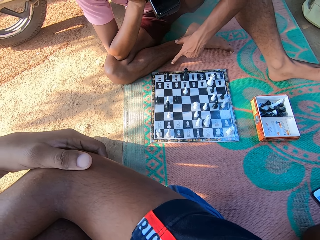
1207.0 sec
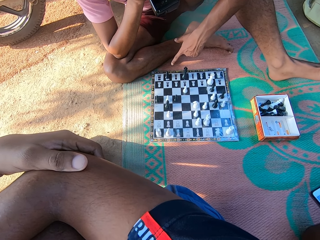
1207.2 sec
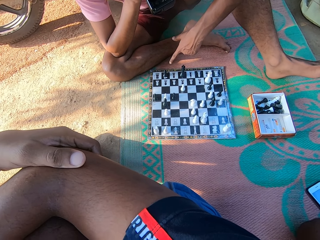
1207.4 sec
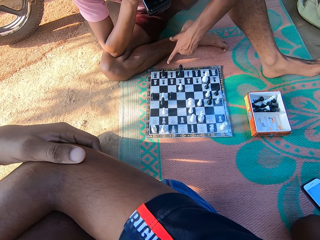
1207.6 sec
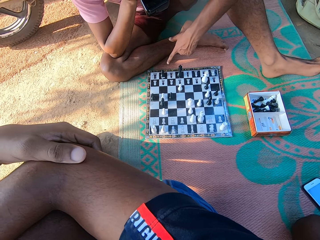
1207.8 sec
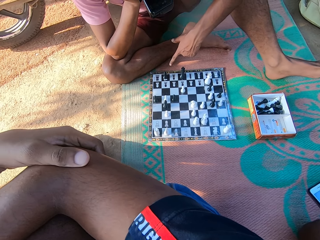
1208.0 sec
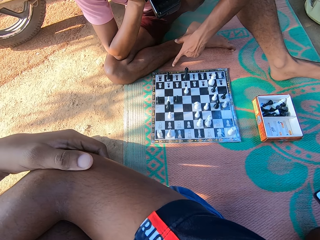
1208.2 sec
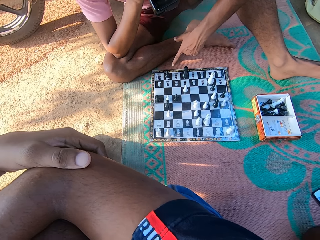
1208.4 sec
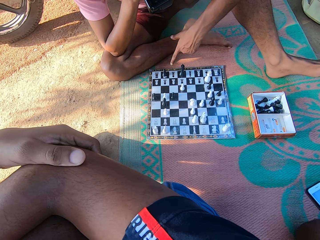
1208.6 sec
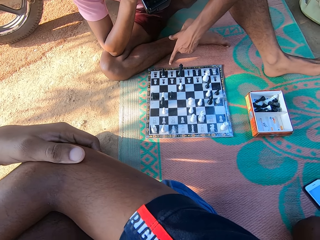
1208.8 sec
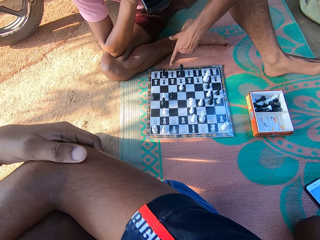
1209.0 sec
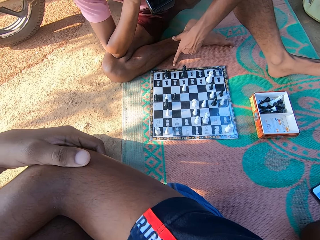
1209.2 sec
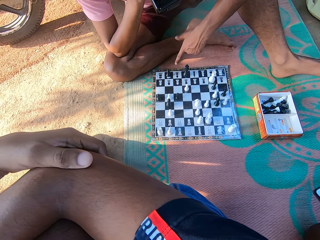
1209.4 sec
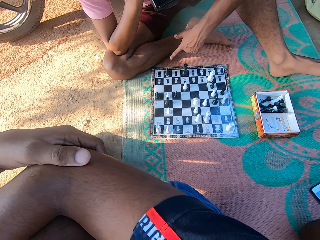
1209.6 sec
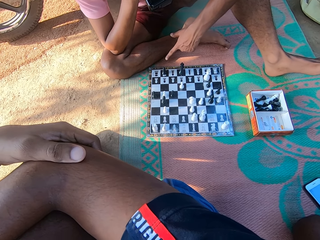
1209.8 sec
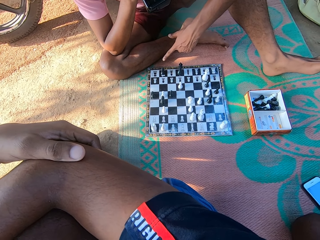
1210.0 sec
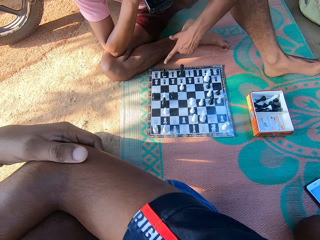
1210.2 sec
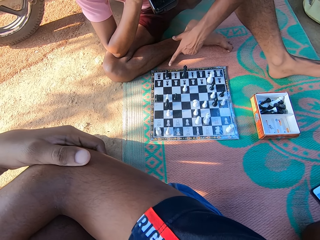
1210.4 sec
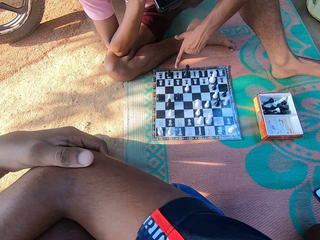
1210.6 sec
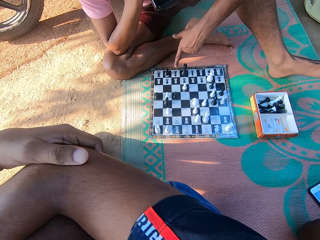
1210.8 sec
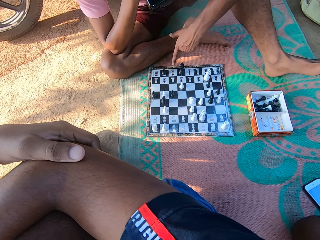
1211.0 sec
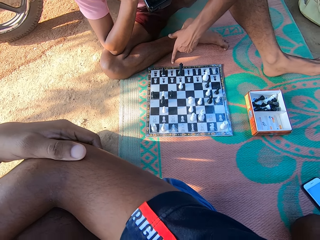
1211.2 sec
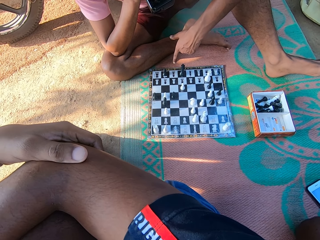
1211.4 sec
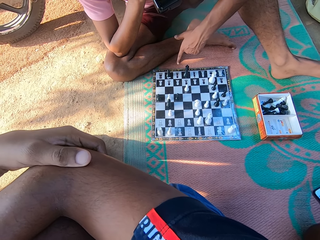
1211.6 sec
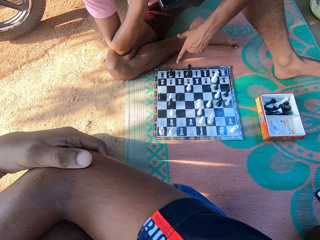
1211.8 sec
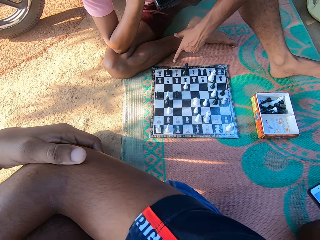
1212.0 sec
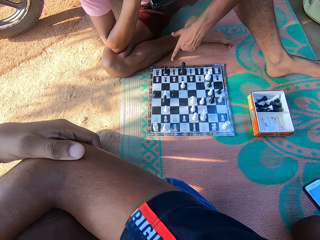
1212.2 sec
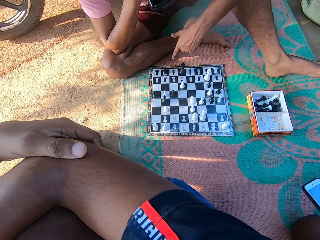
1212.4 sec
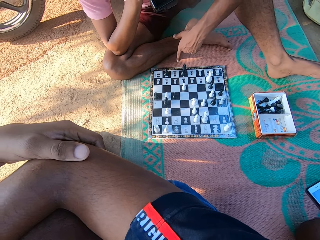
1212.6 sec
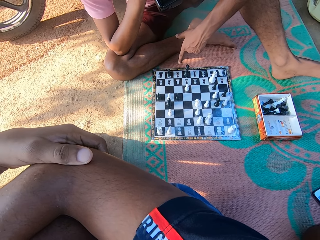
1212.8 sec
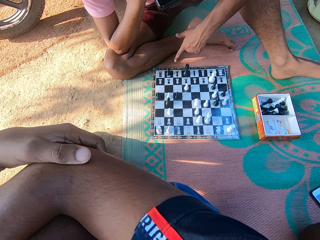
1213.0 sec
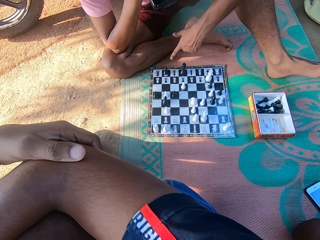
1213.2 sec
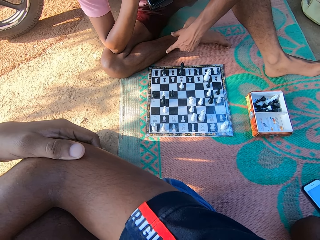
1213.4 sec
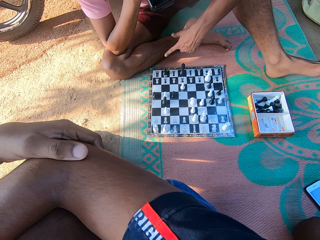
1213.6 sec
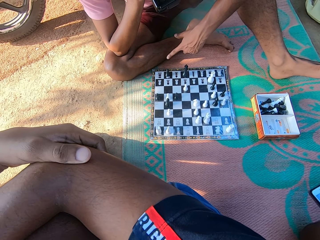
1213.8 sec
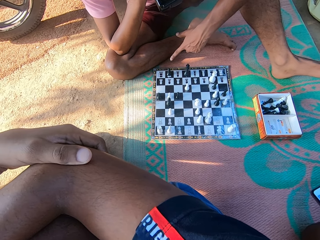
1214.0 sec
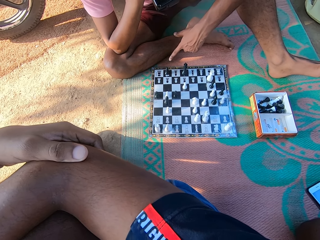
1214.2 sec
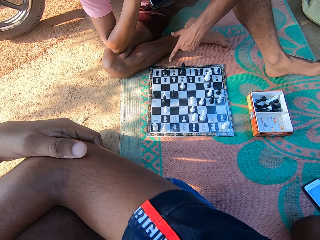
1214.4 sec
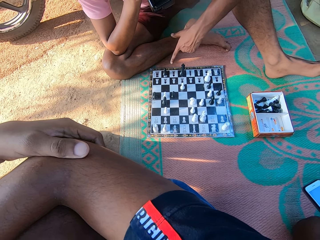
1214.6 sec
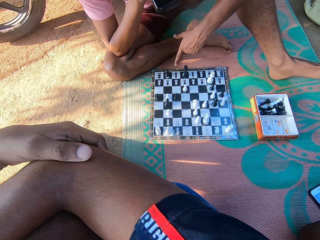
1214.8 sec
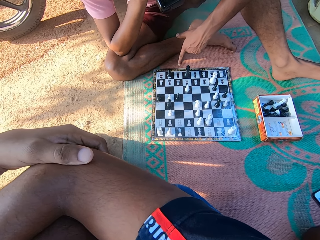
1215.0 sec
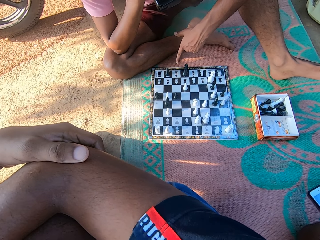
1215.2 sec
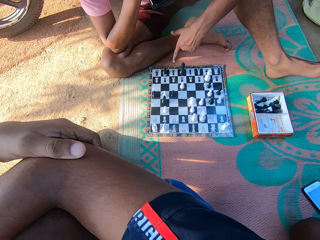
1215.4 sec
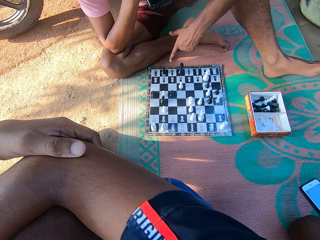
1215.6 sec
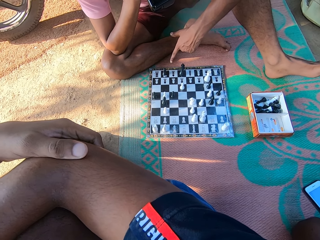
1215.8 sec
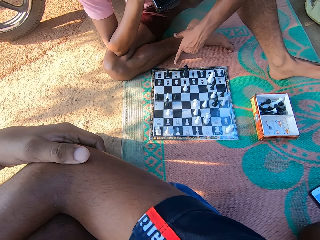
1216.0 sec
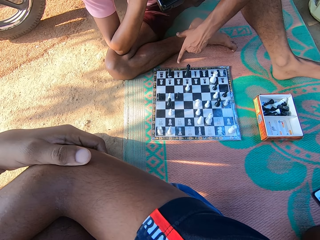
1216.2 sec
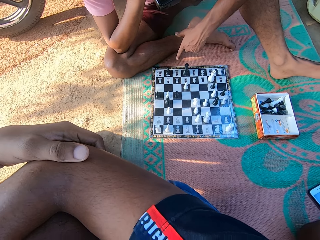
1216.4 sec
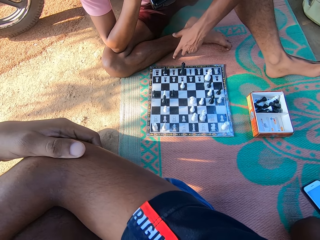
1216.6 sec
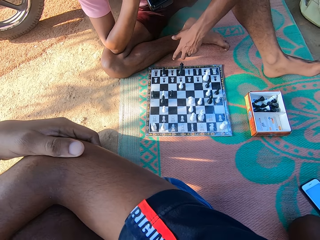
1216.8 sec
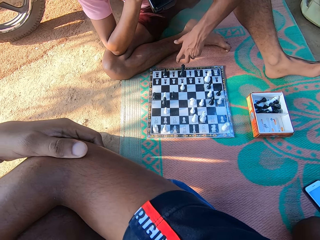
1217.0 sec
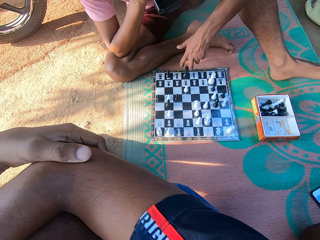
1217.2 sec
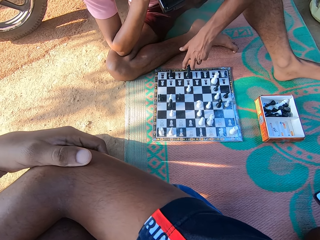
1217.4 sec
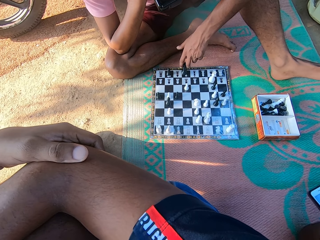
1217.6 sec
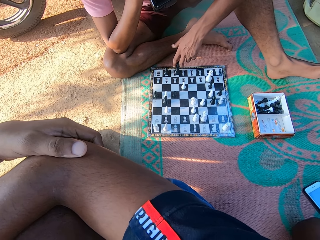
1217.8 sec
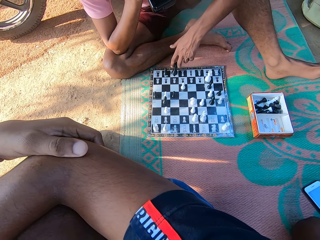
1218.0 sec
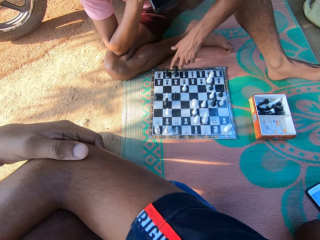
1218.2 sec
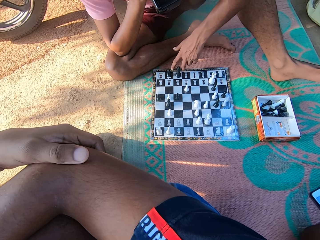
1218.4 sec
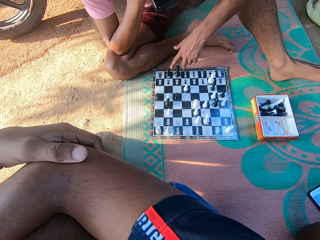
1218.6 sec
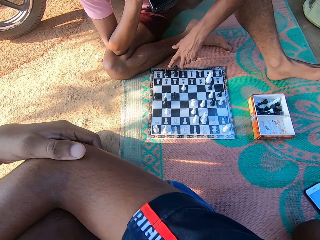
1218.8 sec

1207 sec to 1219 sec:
The camera wearer stares on a checkerboard. A man stares on the checkerboard.

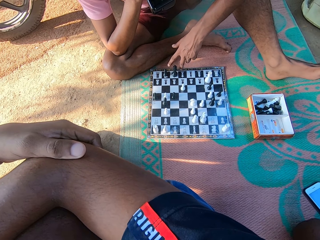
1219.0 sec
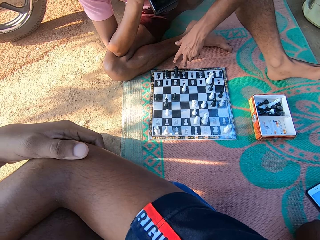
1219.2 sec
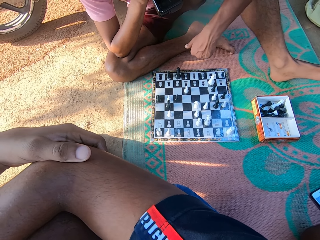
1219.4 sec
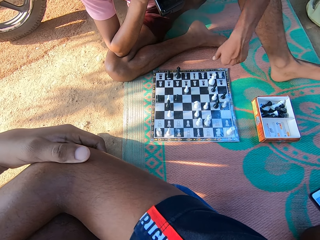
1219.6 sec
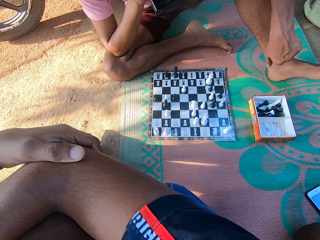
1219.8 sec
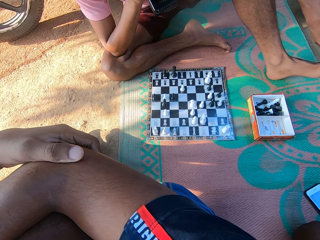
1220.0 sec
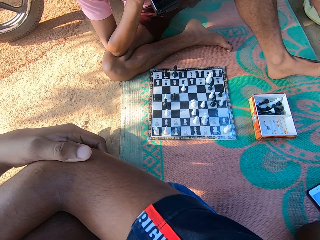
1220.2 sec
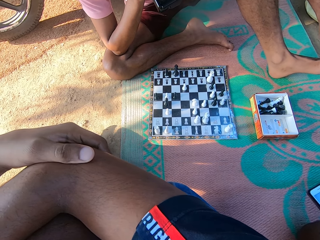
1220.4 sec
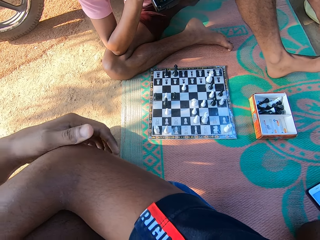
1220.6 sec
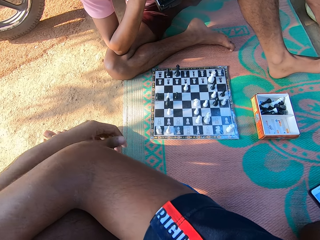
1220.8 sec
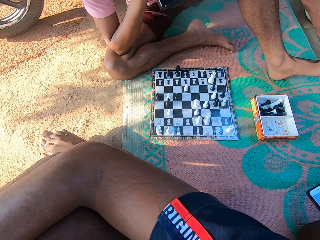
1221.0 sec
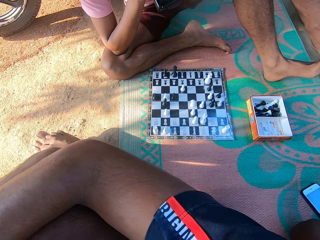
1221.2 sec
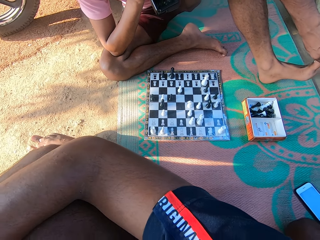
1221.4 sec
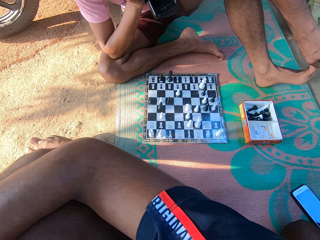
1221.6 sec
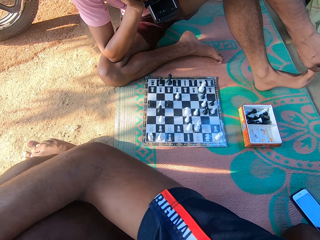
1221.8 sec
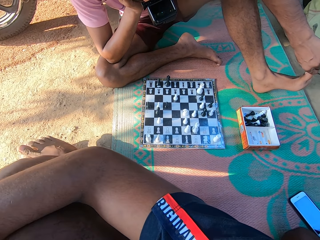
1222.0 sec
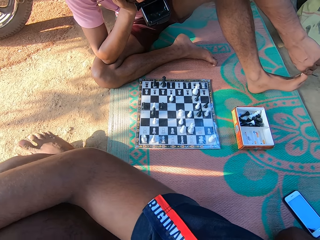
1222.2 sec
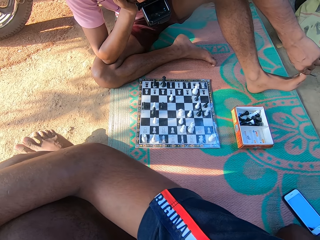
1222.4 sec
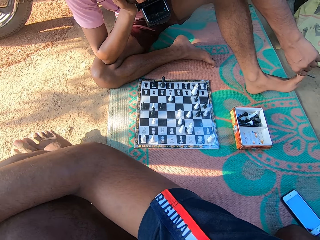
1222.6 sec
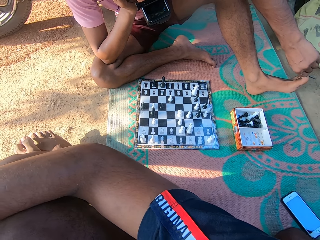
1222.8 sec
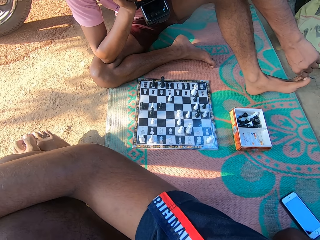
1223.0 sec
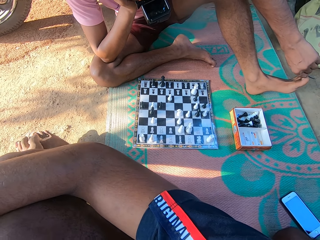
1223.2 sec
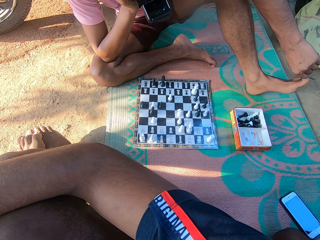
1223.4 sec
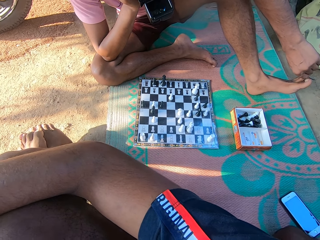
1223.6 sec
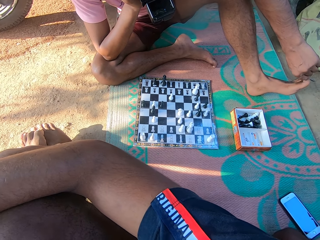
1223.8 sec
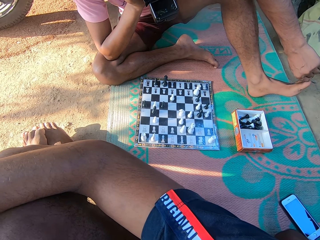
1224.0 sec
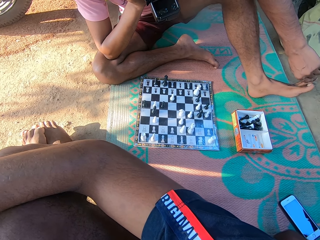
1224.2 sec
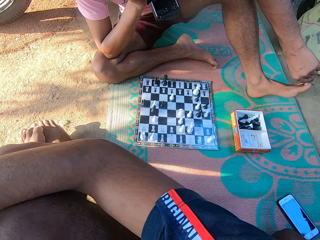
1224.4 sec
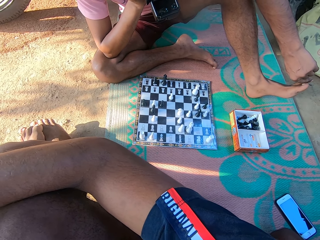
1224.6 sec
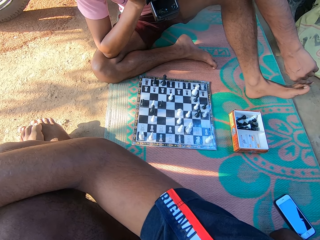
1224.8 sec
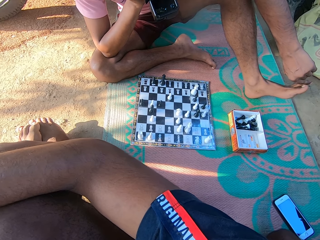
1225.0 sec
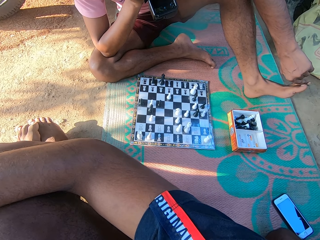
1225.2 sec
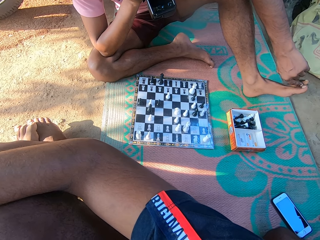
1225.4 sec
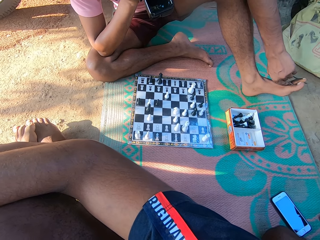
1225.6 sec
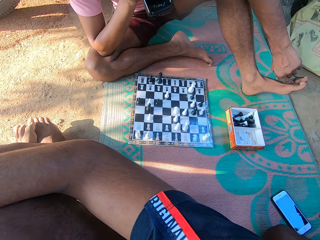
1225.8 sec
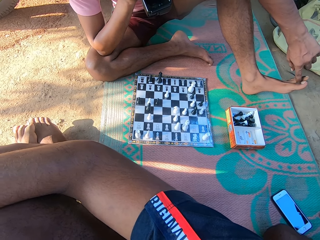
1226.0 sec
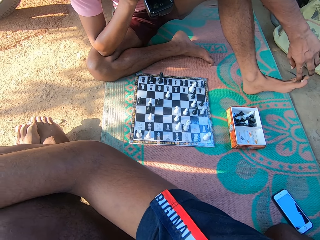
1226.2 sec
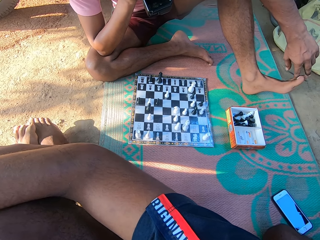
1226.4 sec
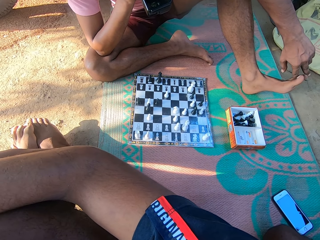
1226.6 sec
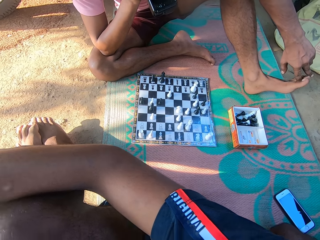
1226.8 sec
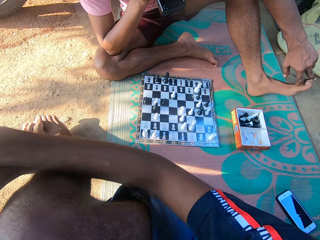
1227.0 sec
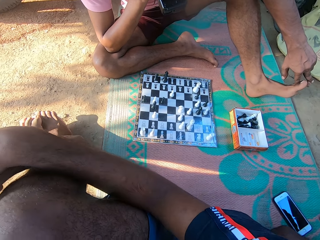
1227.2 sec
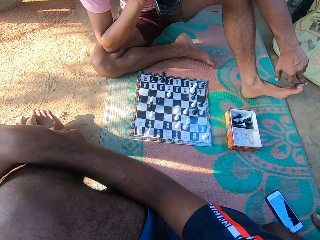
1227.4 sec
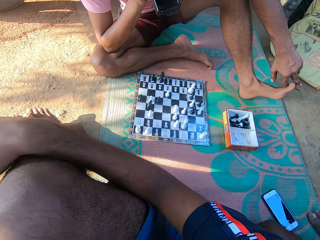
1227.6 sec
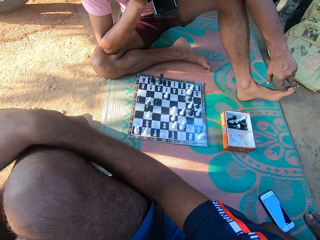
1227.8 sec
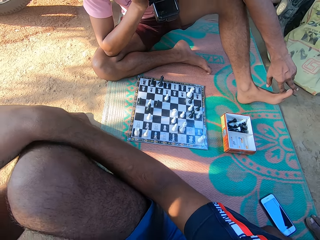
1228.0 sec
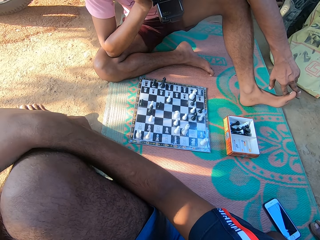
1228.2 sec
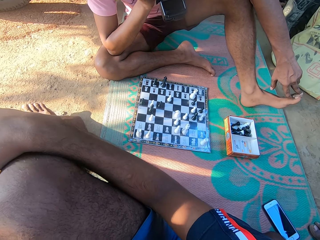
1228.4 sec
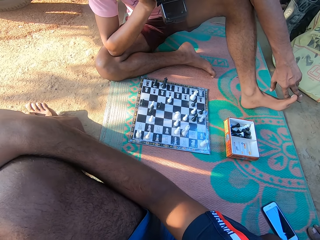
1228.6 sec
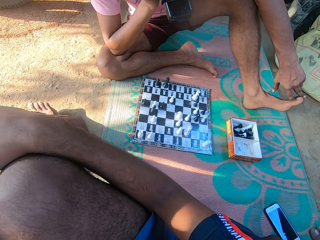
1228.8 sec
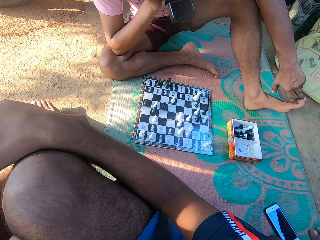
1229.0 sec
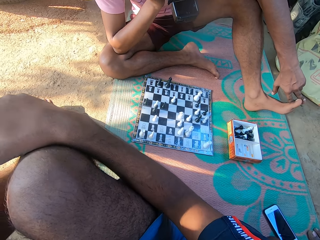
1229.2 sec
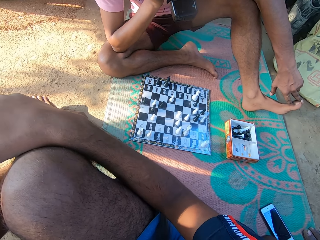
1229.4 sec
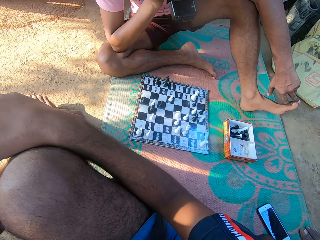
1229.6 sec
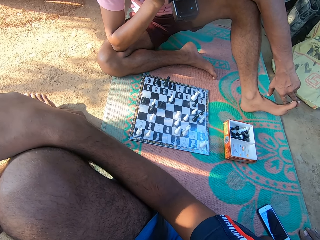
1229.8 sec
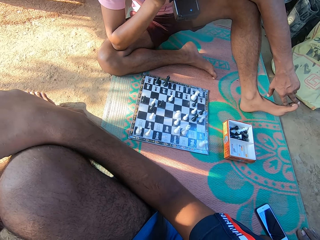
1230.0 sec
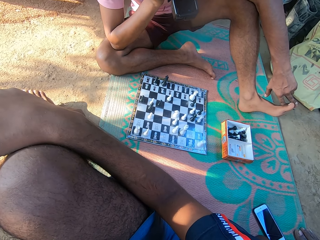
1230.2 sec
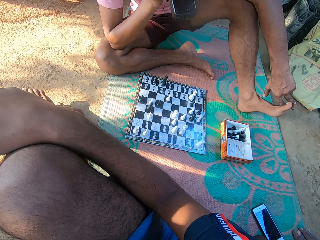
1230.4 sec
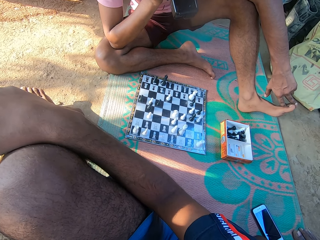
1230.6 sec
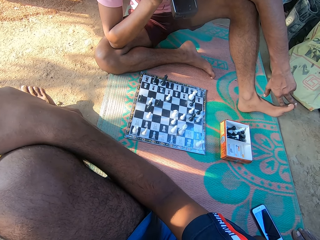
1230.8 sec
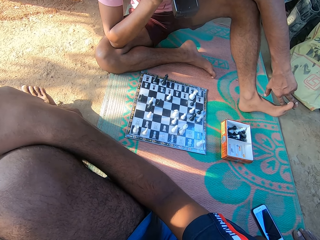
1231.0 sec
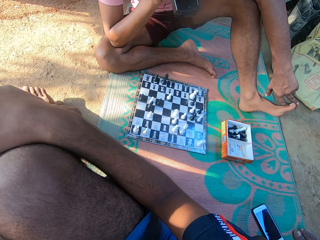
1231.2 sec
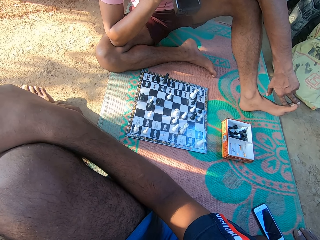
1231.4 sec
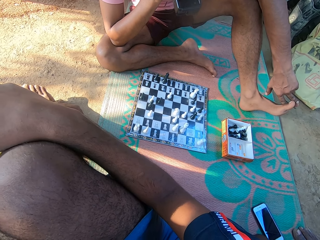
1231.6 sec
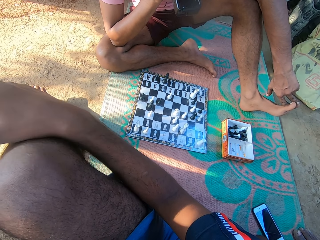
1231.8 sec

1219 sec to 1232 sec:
A man plays the draft.
